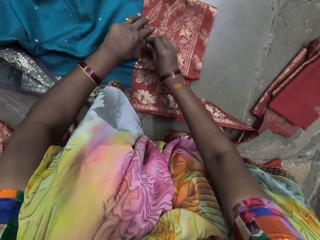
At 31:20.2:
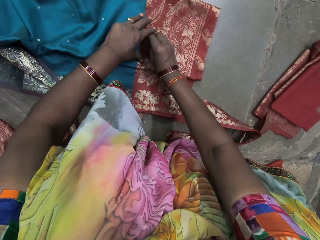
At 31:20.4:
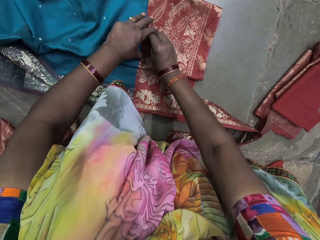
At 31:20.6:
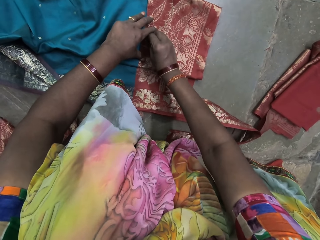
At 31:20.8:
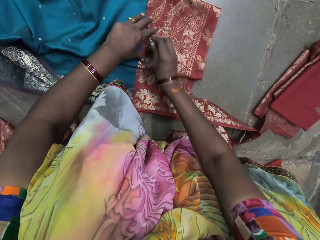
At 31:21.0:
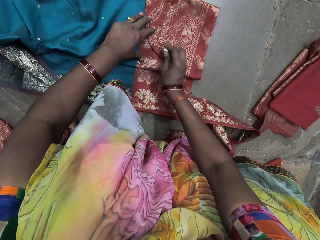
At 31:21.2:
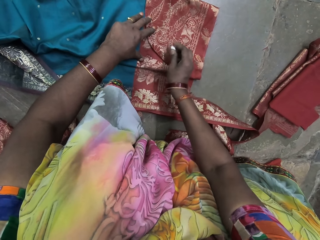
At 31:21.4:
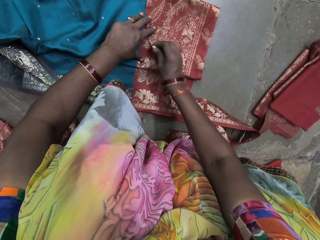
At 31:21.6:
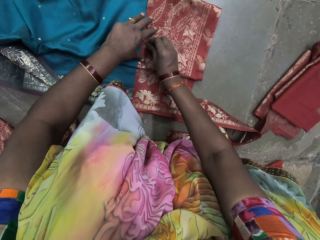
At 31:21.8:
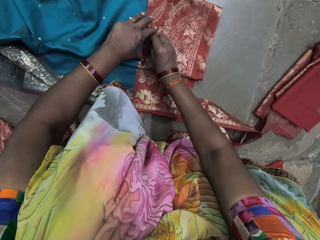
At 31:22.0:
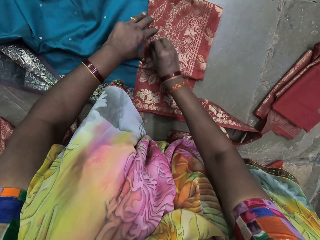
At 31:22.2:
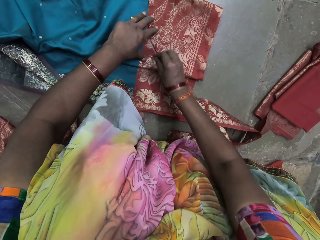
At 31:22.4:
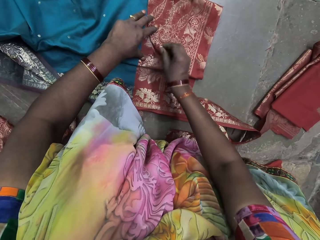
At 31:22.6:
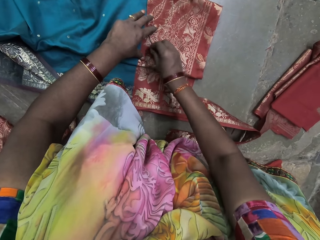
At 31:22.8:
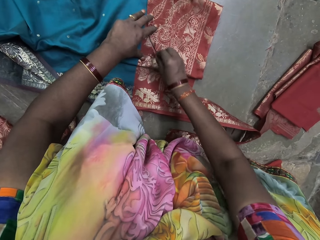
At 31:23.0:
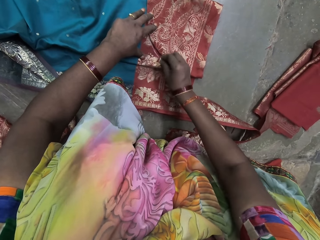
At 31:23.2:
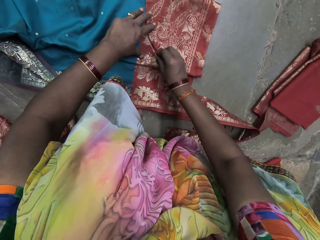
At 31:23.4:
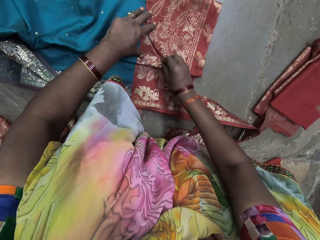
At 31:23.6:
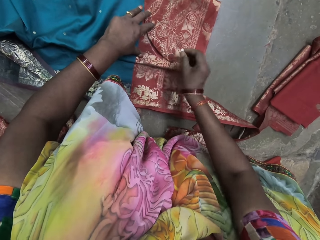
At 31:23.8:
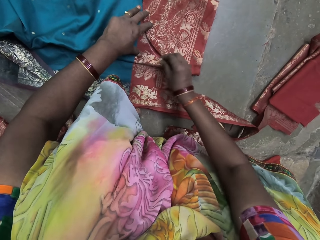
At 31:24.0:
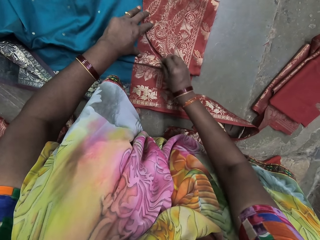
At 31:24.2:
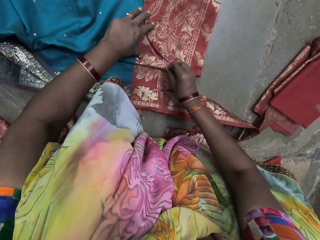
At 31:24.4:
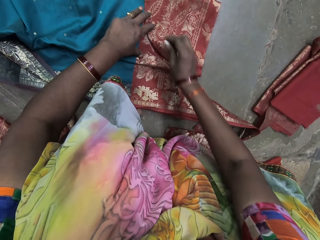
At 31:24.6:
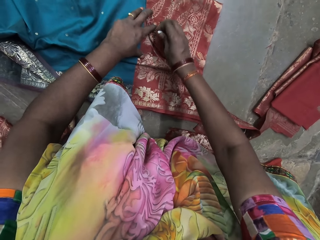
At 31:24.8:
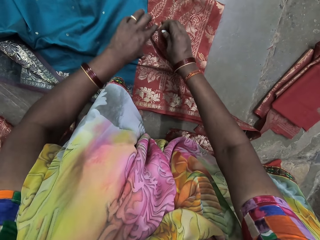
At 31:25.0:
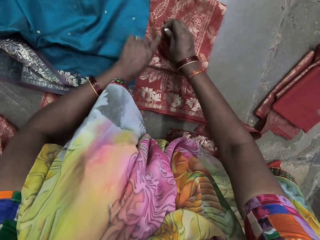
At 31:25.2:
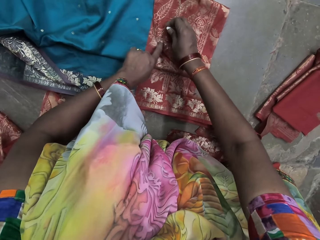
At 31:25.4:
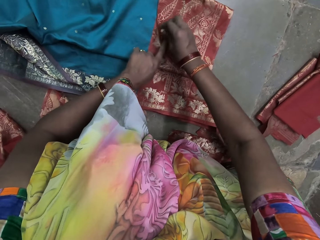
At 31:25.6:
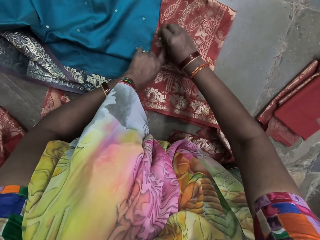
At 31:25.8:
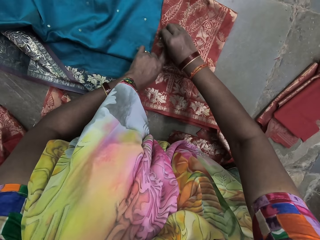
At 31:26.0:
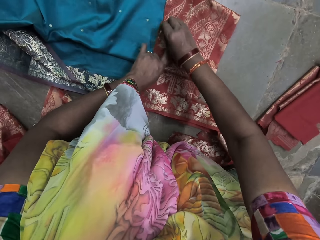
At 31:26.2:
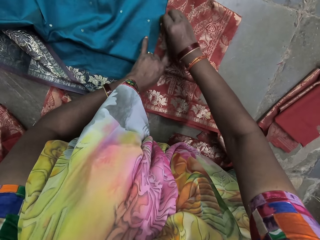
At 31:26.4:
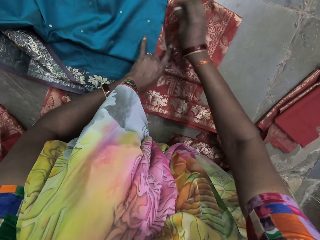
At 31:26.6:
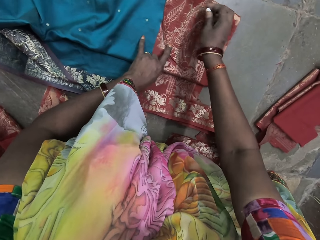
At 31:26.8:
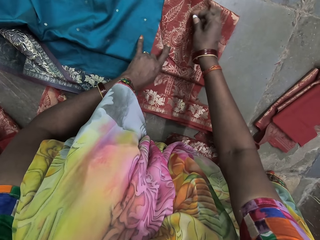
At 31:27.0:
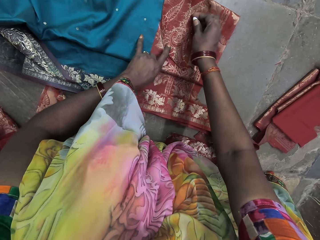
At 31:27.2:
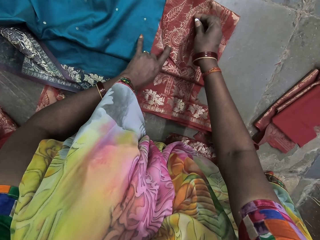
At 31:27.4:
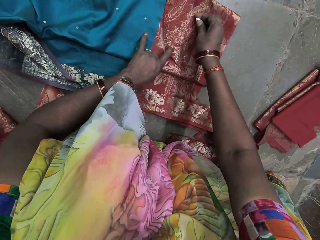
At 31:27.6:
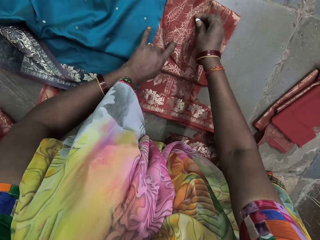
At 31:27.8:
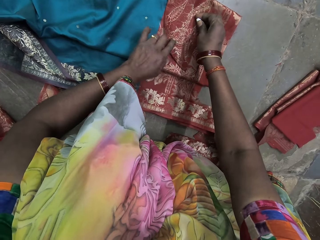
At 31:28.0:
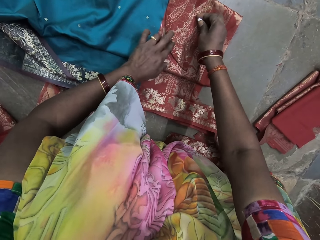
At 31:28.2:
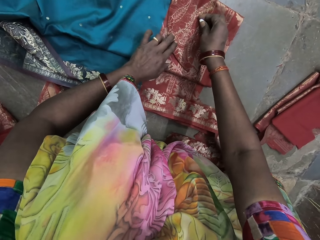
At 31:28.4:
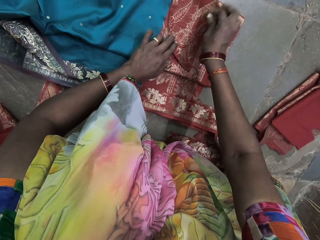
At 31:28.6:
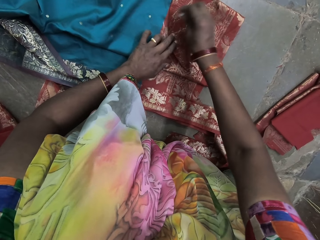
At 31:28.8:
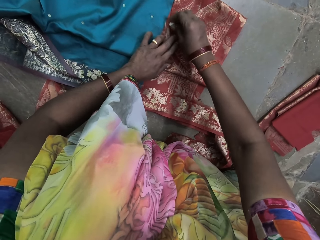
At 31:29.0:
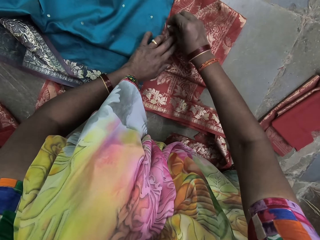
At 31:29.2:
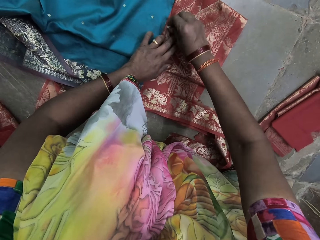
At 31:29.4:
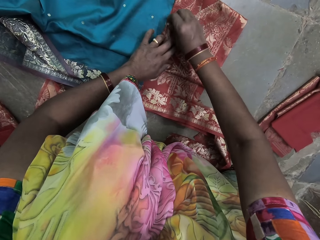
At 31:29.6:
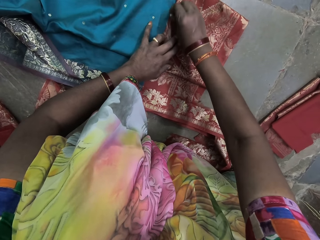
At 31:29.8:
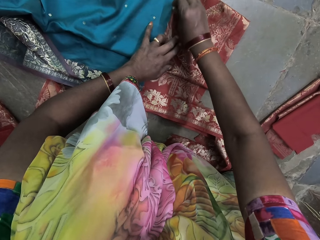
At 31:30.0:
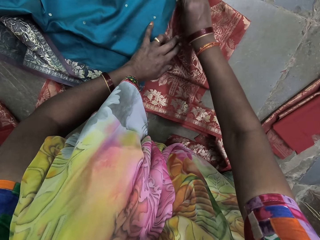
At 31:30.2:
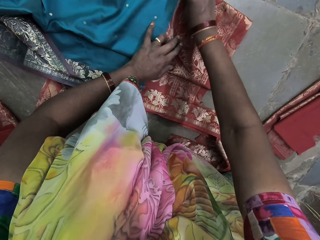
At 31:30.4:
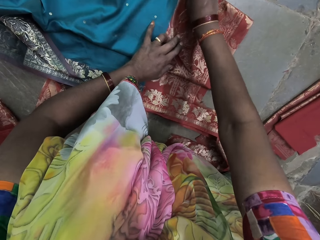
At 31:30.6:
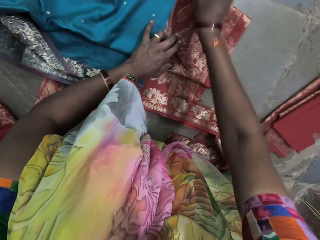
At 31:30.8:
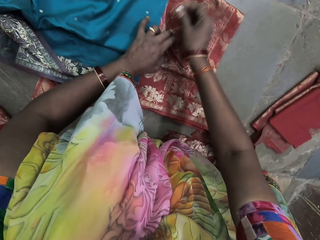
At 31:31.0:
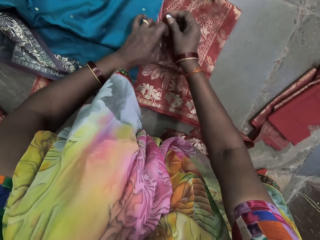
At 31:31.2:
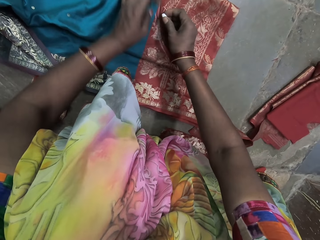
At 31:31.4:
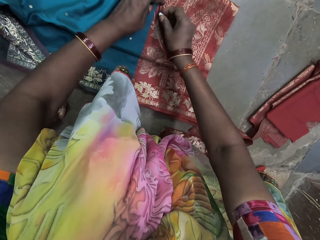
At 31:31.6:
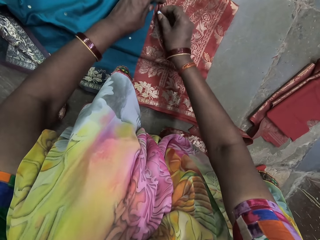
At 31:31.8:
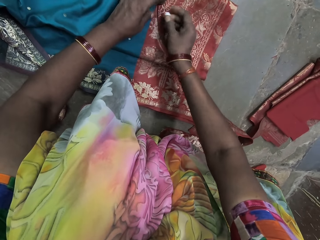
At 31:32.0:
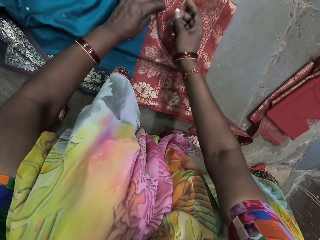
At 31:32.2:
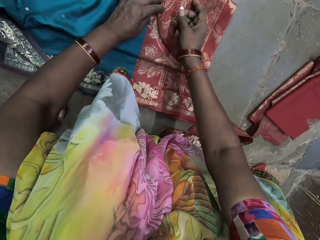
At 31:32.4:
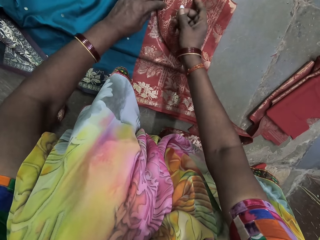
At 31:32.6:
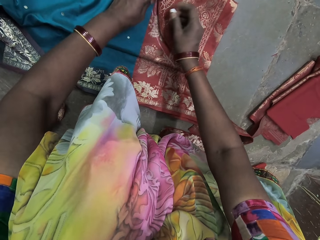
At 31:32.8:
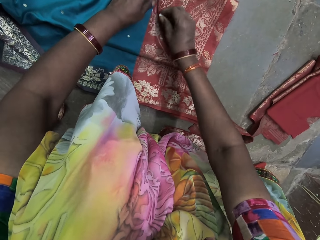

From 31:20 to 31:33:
The camera wearer adjusts the cloth on the cloth with her hands. She marks the cloth with the chalk in her right hand.

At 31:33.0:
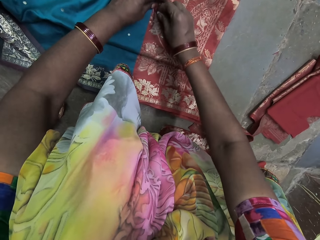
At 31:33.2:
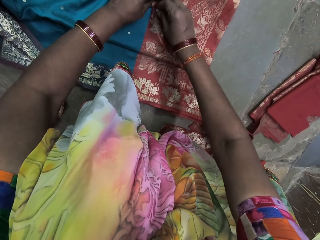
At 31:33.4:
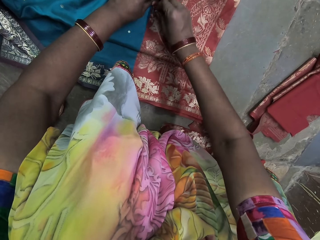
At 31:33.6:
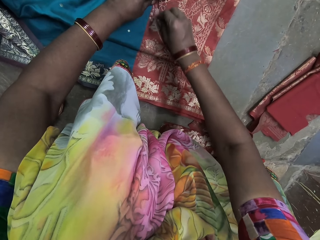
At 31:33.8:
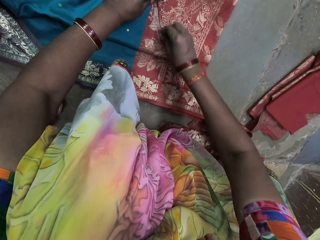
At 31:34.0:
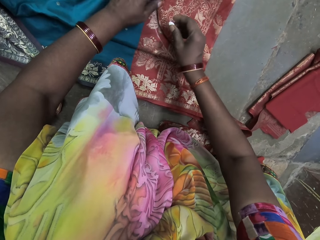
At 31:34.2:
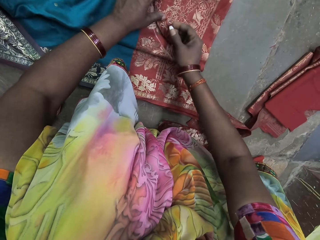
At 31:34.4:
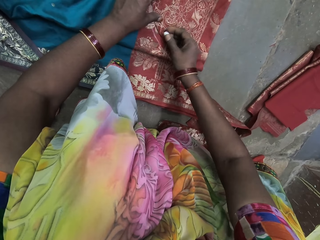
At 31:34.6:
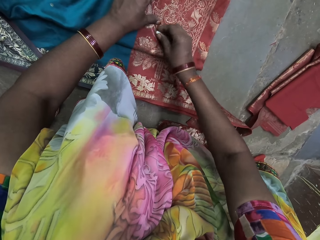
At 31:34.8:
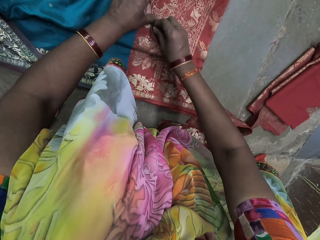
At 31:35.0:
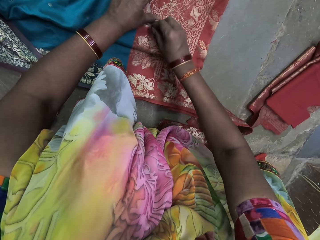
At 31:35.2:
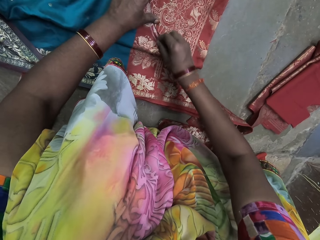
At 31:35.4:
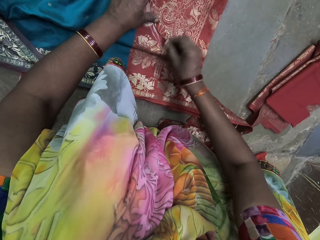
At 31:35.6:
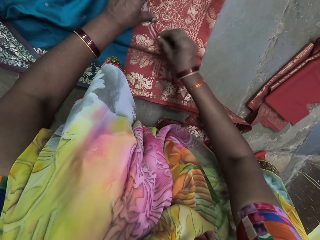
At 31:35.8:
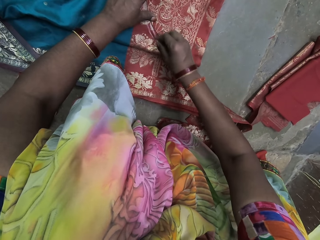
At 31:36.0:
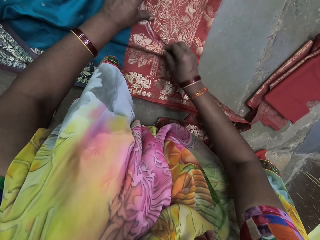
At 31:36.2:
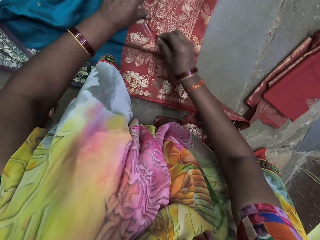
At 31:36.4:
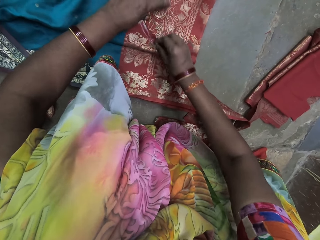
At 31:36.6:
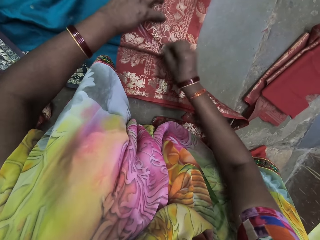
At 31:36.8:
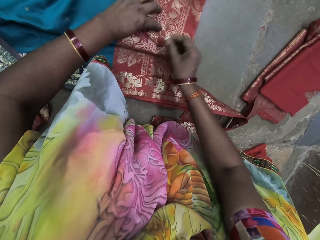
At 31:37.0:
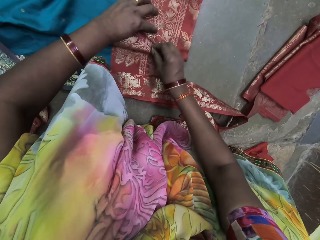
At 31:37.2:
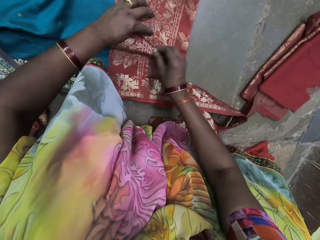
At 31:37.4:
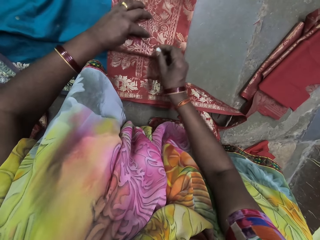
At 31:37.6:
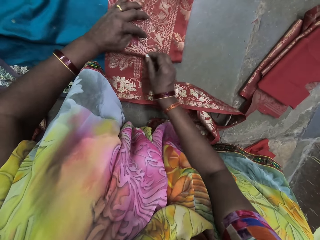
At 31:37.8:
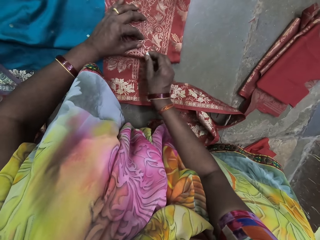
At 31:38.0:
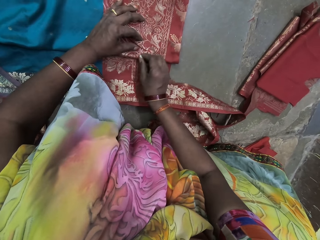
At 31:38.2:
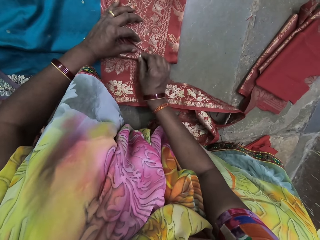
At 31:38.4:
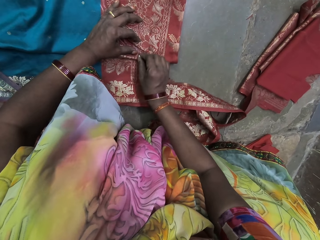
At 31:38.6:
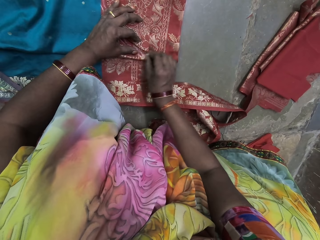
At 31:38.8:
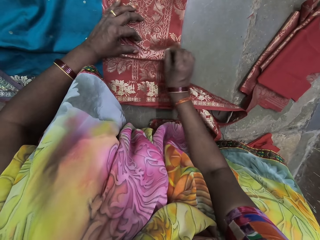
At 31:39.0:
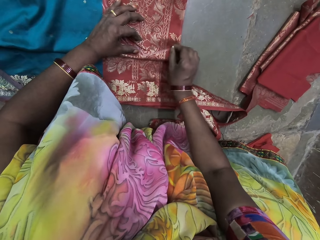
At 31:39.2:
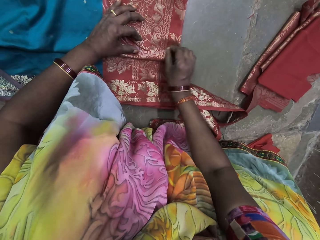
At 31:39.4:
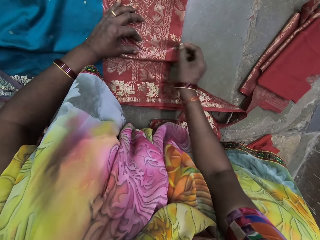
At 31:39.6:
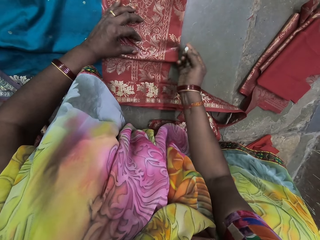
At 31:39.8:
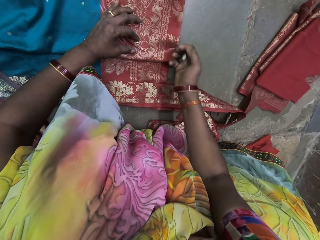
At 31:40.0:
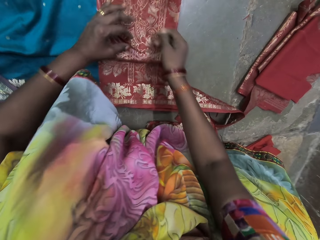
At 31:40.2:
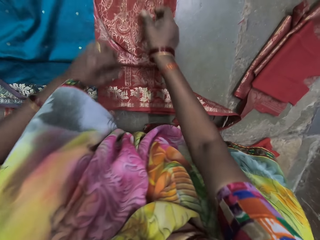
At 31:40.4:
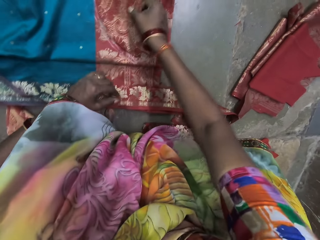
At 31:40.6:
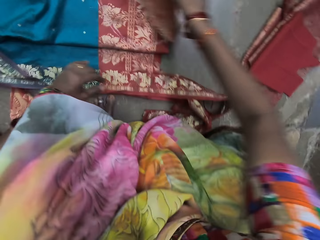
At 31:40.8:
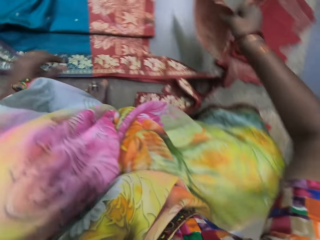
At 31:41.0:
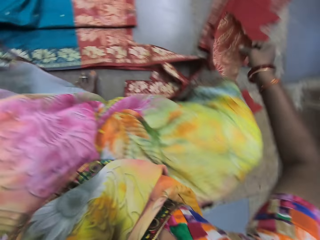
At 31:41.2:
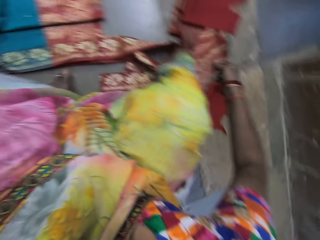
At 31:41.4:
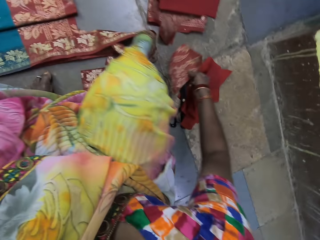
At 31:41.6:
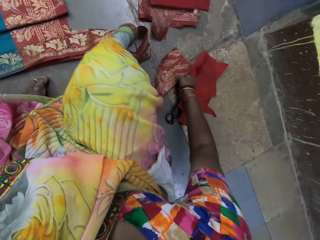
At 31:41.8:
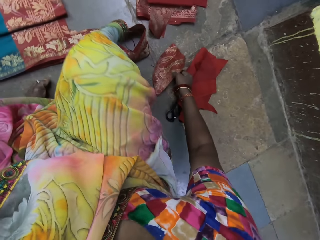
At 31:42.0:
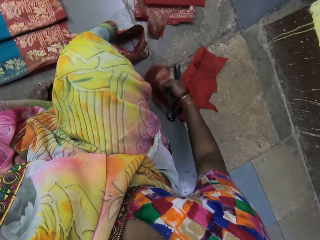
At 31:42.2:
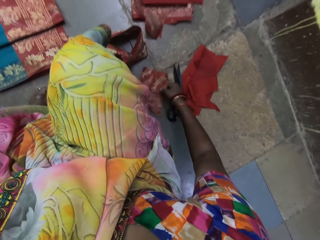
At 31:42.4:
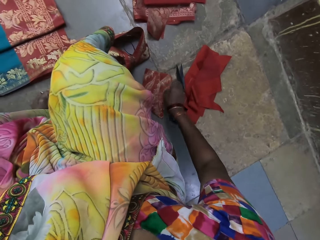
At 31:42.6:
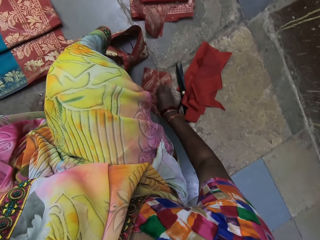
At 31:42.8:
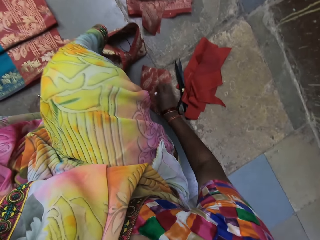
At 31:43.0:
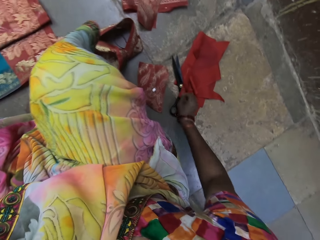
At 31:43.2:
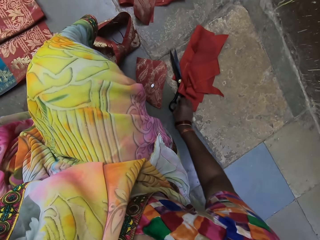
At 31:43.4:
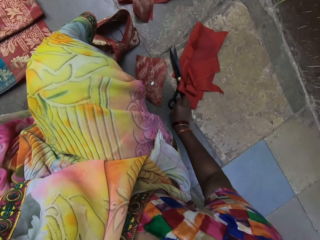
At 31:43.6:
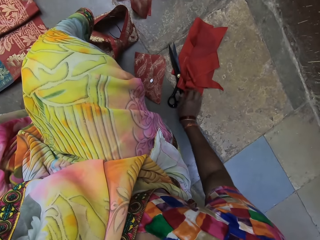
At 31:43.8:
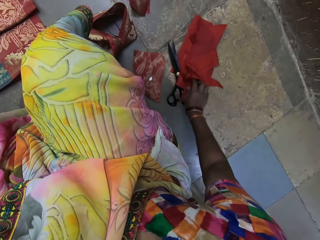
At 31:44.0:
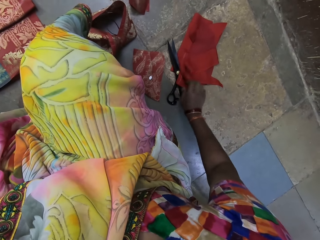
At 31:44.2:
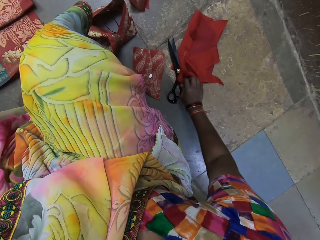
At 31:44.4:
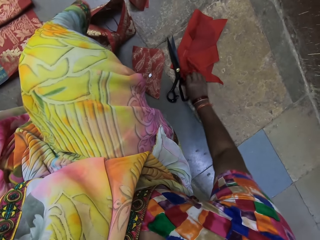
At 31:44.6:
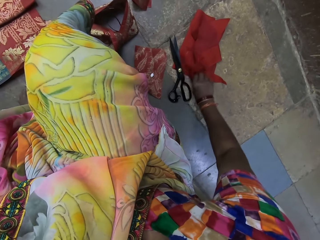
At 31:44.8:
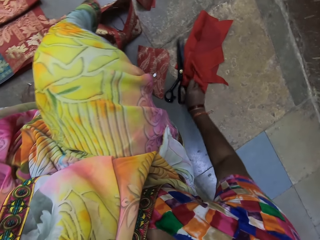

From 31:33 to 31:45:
The camera wearer picks up the cloth from the ground with her right hand. She moves the piece of cloth. She drops the cloth on the ground with her right hand. She places the chalk on the cloth with her right hand. She picks up scissors. She adjusts the cloth on the ground with her right hand.
